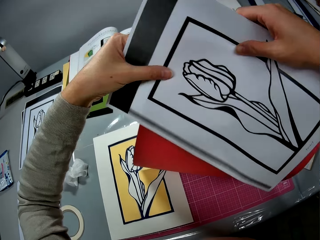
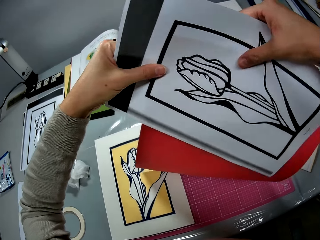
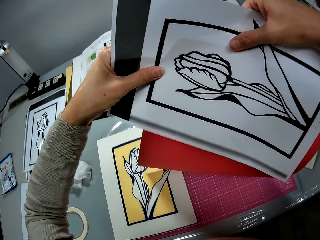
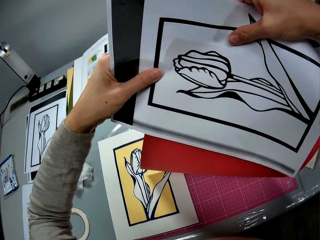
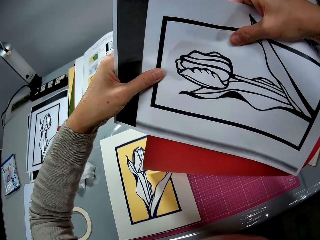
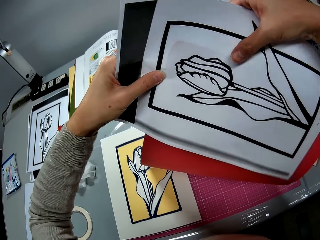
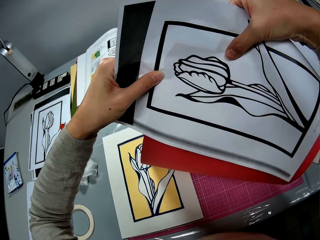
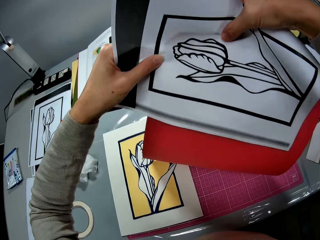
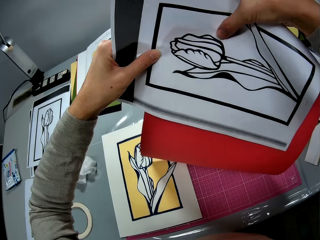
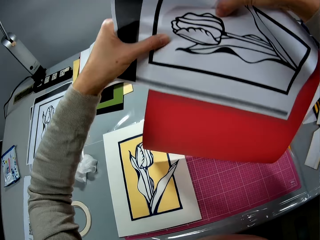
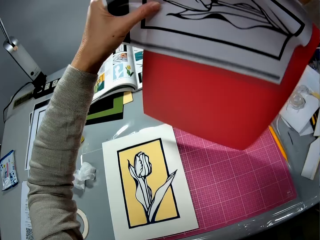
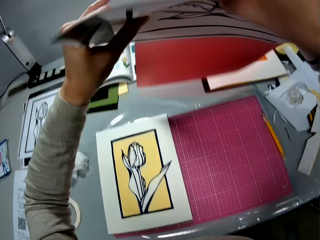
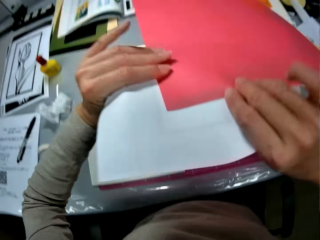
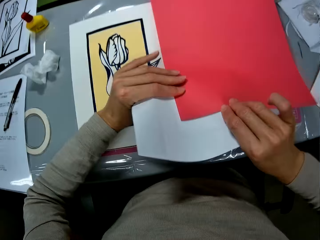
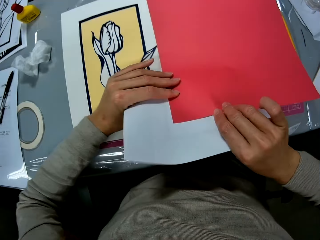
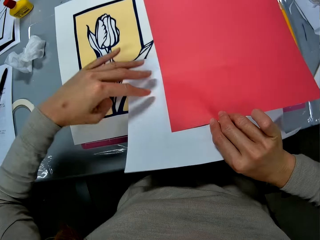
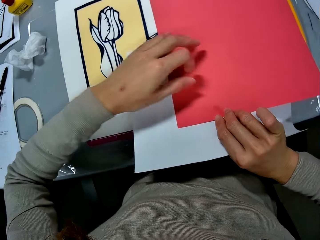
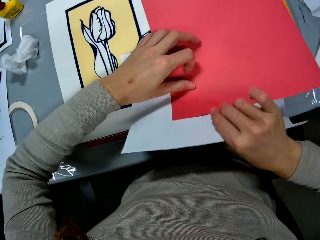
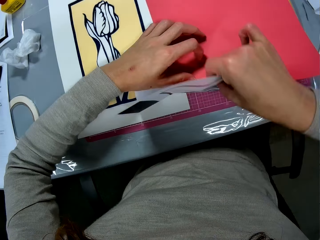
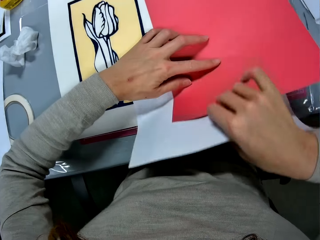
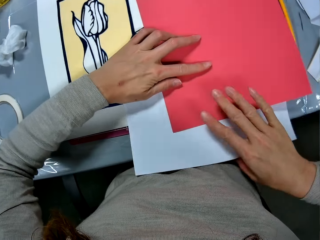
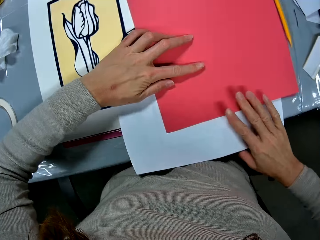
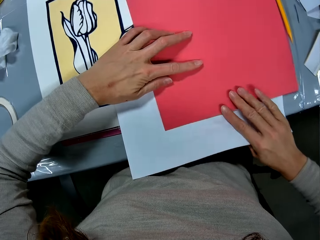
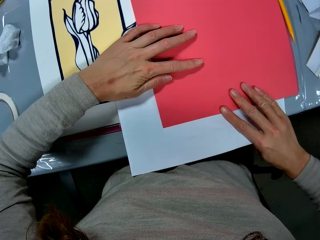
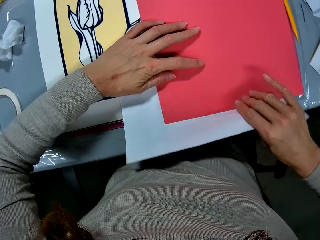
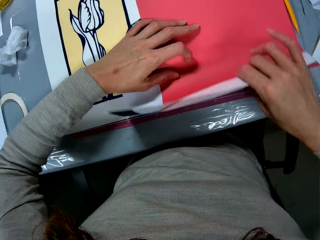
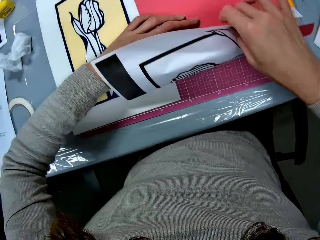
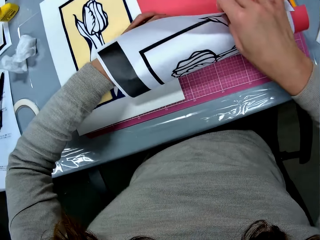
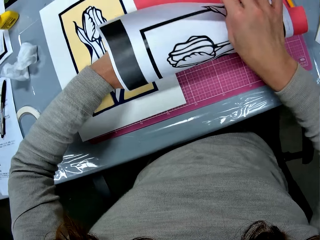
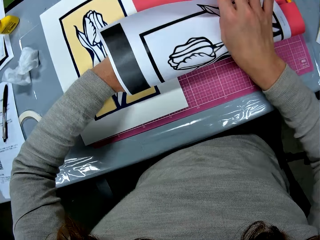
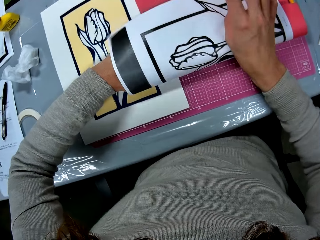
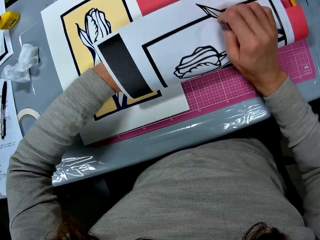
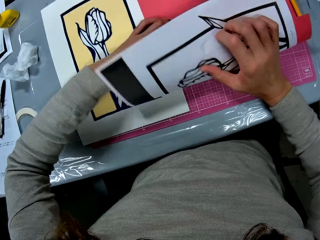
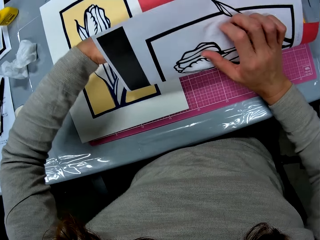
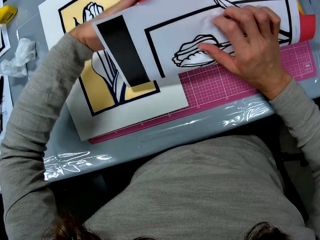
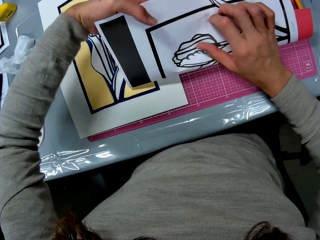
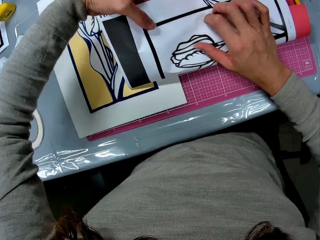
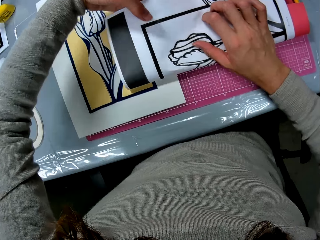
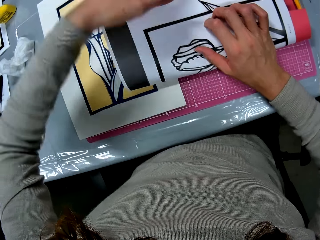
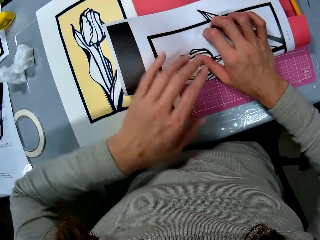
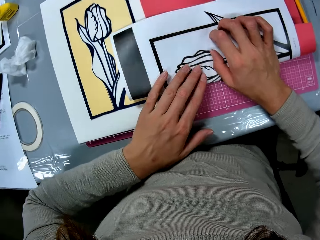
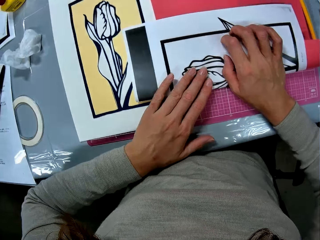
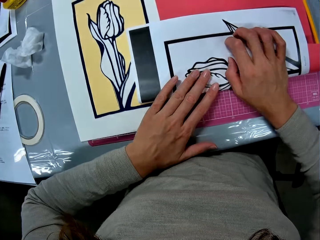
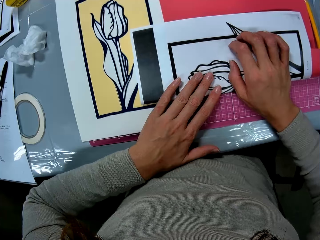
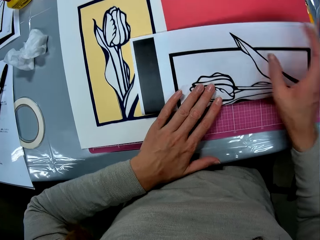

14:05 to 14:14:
The camera wearer puts the paper and the manila paper together. They fold the flower printed cardboard sheet and the colored sheet of paper on the cutting mat. They turn the manila paper and the paper.

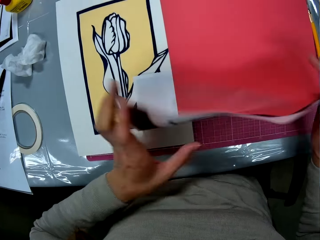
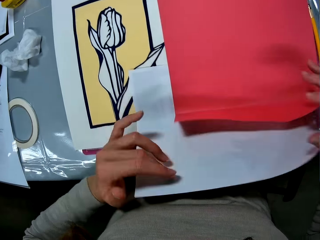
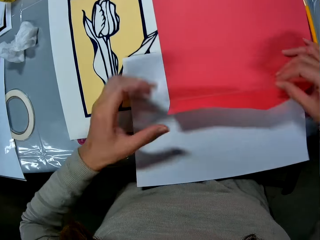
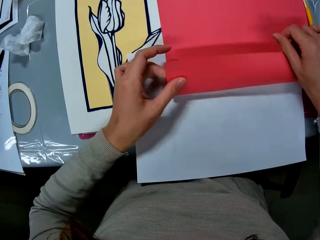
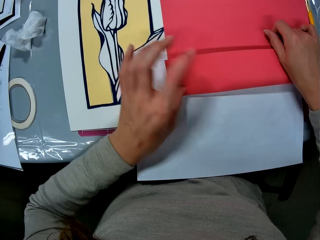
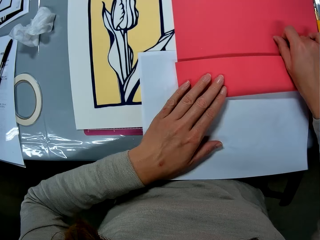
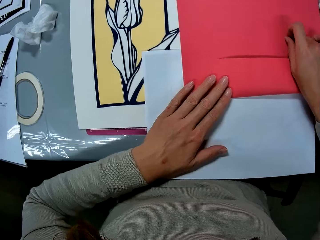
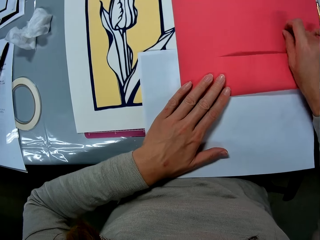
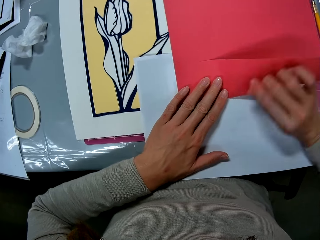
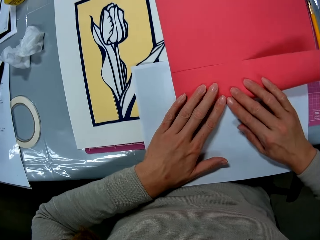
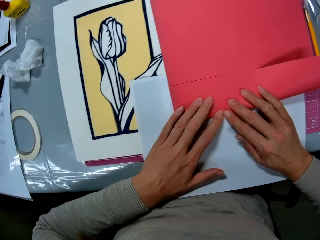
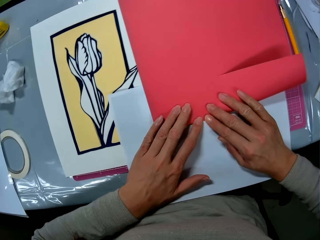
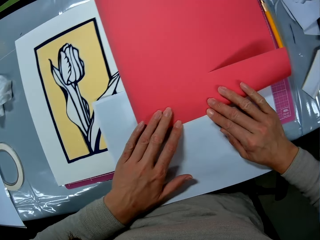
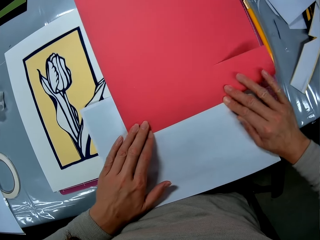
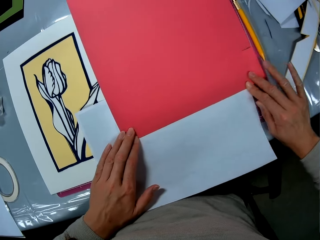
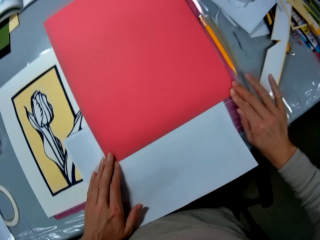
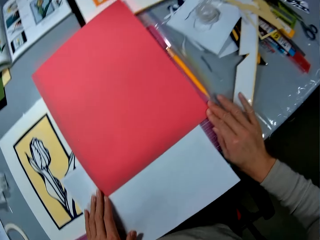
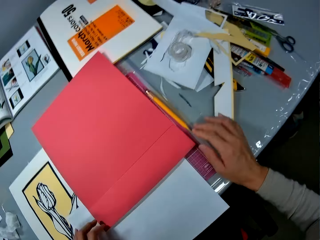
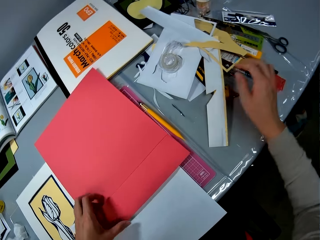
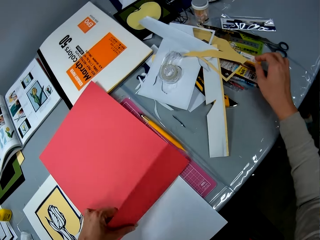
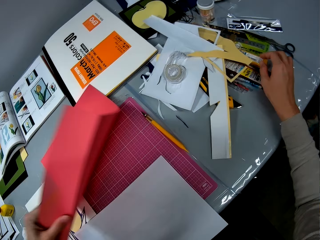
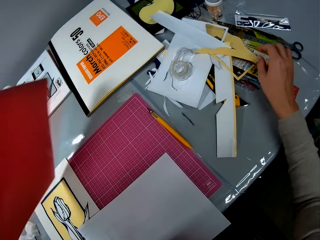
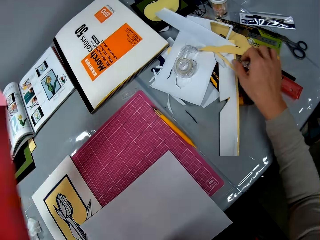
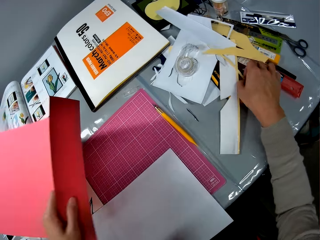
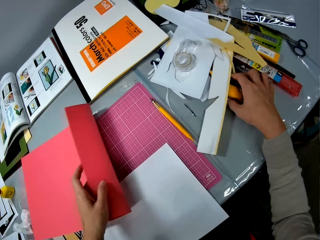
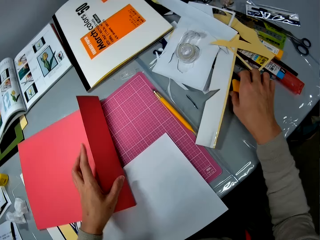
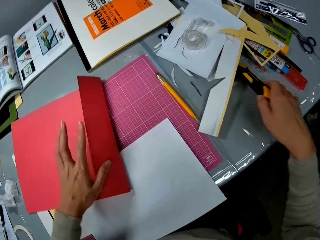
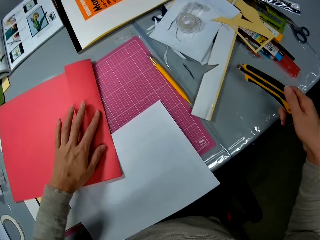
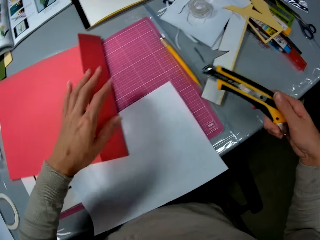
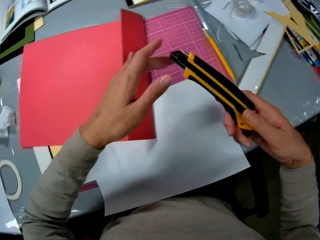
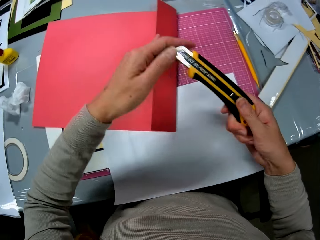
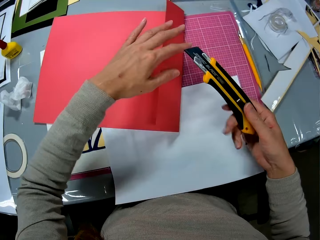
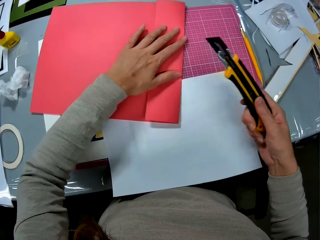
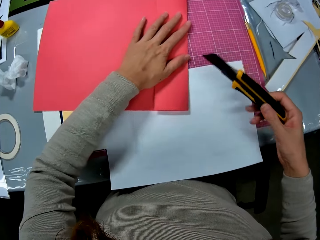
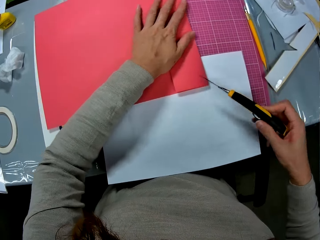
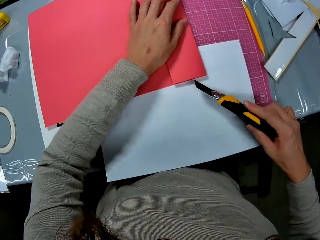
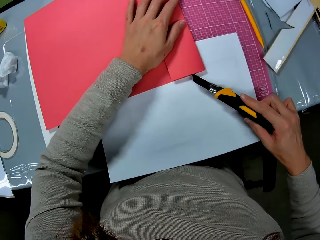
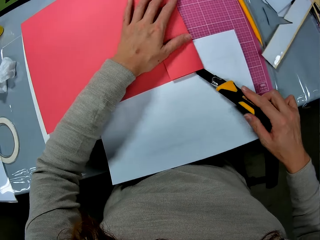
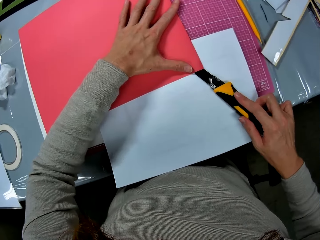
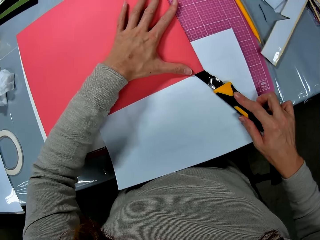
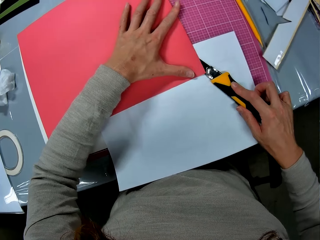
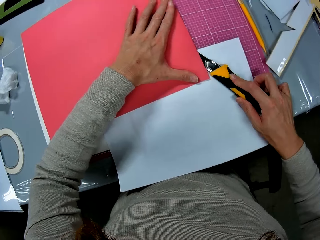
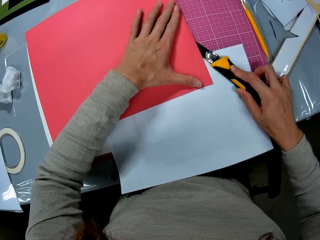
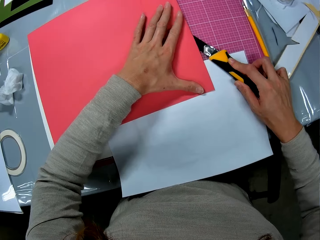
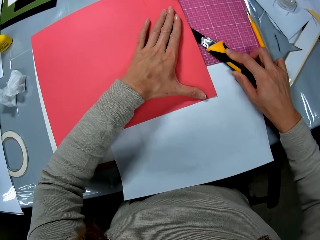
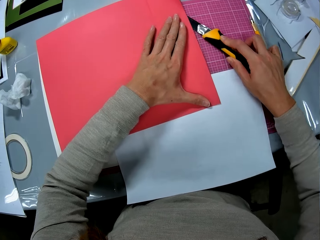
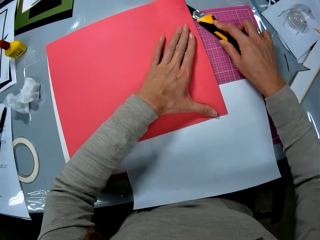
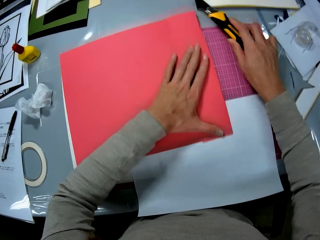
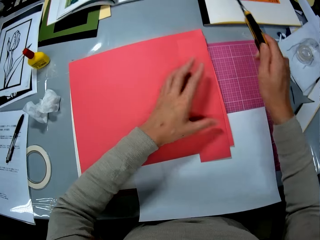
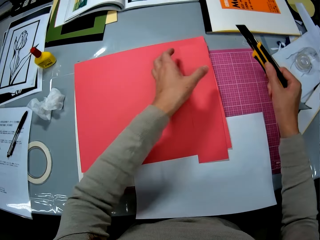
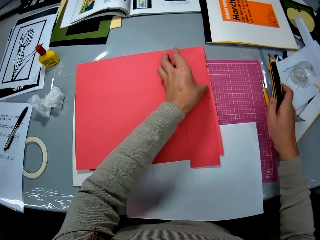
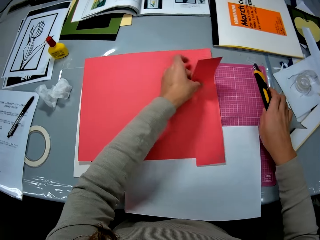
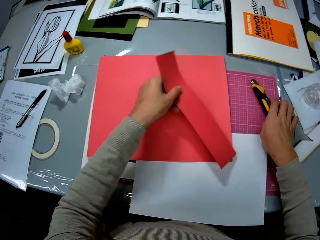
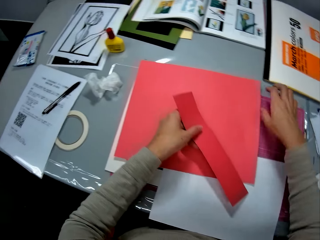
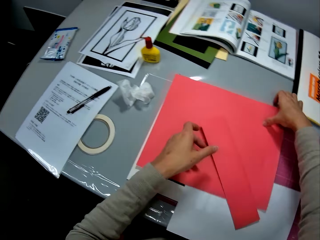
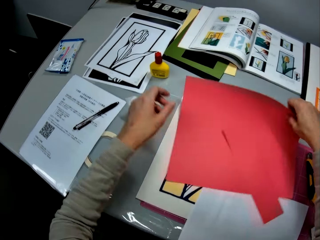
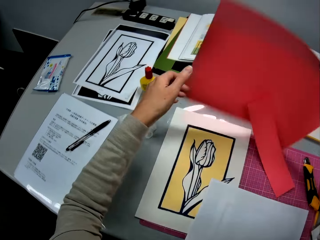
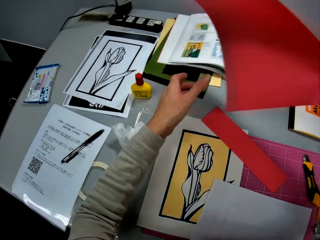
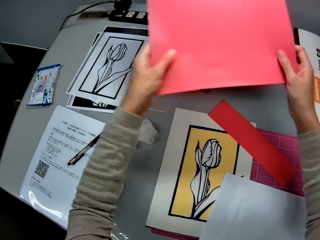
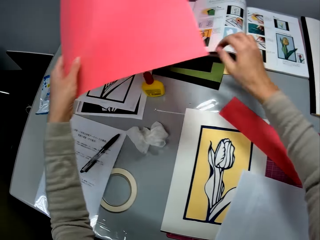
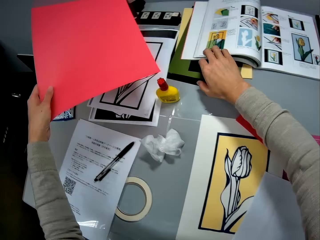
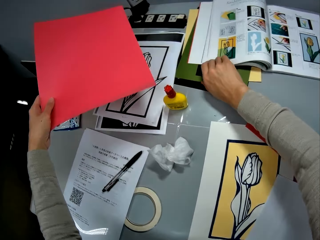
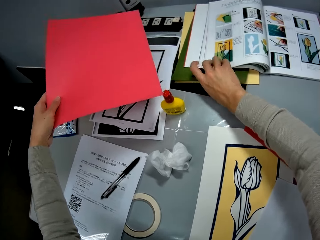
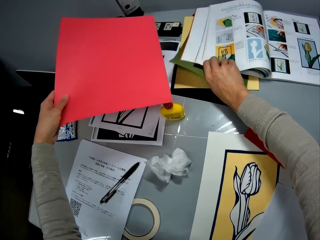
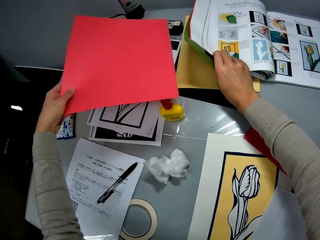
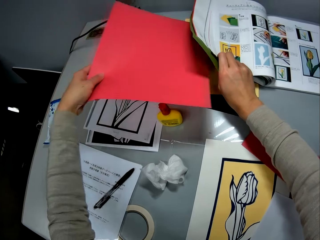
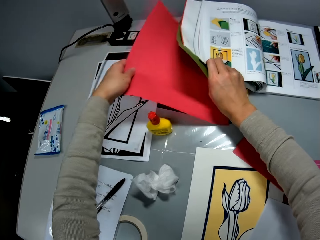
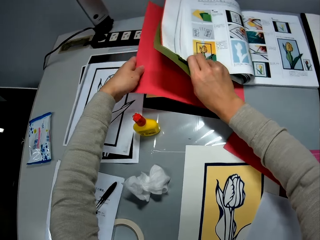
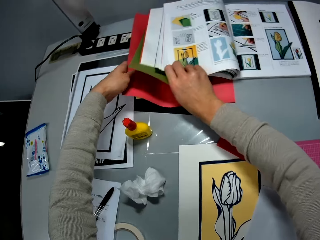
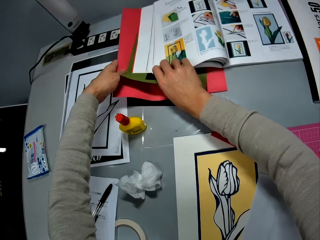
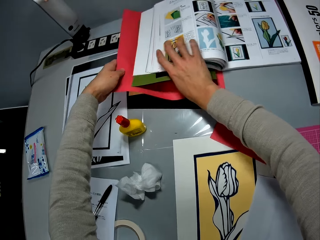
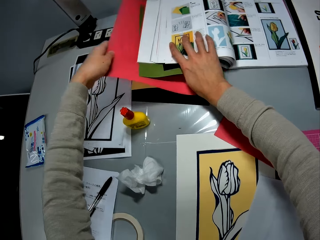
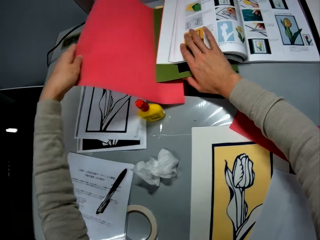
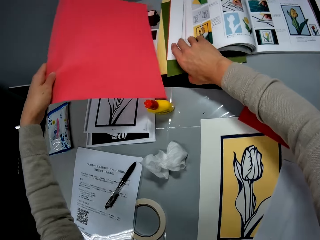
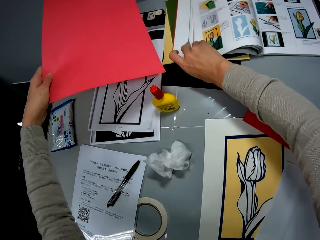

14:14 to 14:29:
The camera wearer unfolds the manila paper and the paper. She folds the colored sheet of paper on the cutting mat. She raises the colored sheet of paper with her left hand. She lowers the colored sheet of paper in her left hand. She picks up a retractable knife on the table with her right hand. She pushes out the blade of the retractable knife with her right hand. She holds the retractable knife with both hands. She holds the colored sheet of paper on the table. She cuts the folded part of the colored sheet of paper with the retractable knife in her right hand. She retracts the blade of the retractable knife with her right hand. She picks up the colored cutout with her left hand. She puts the retractable knife in her right hand on the cutting mat. She picks up the colored sheet of paper with her right hand. She drops the cutout in her left hand on the colored sheet of paper. She passes the colored sheet of paper to her left hand. She lifts some cardboards under a textbook on the table with her right hand. She puts the colored sheet of paper in her left hand under the cardboards on the table.
